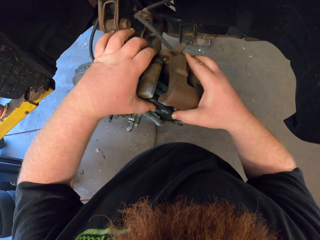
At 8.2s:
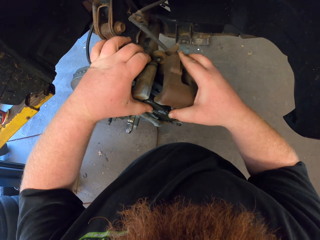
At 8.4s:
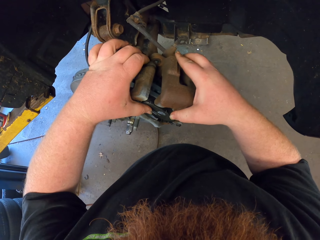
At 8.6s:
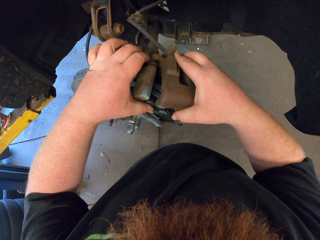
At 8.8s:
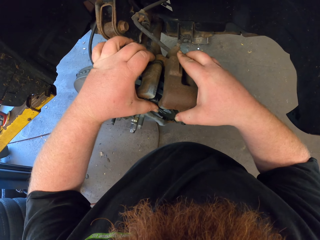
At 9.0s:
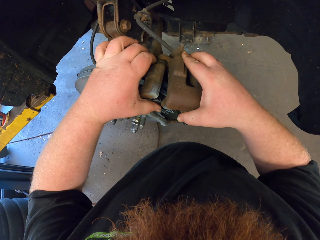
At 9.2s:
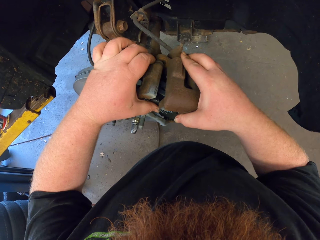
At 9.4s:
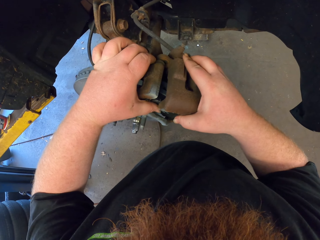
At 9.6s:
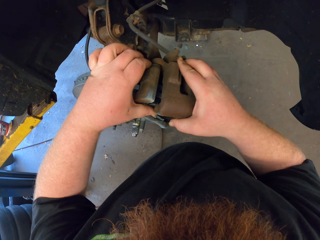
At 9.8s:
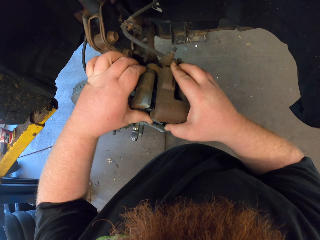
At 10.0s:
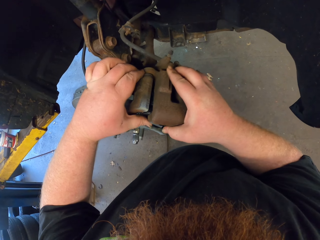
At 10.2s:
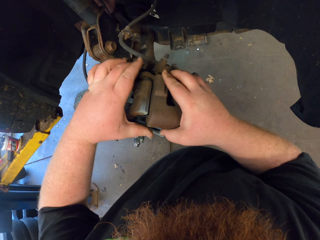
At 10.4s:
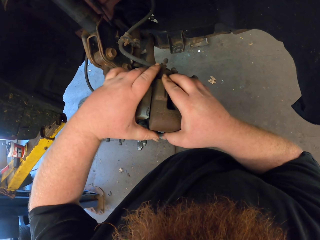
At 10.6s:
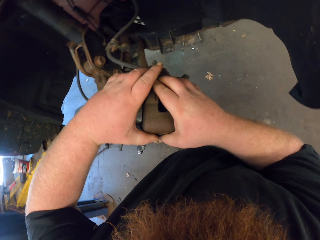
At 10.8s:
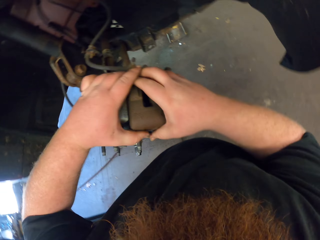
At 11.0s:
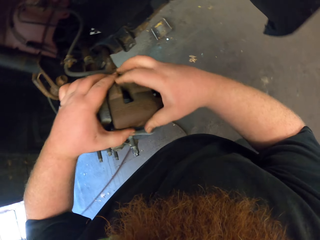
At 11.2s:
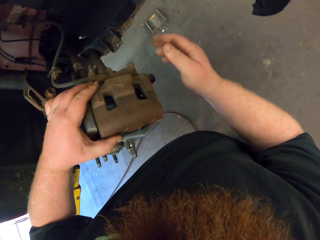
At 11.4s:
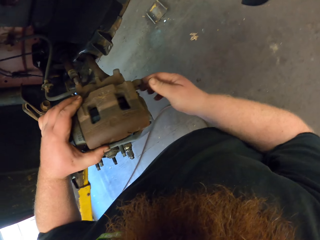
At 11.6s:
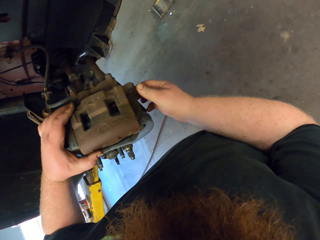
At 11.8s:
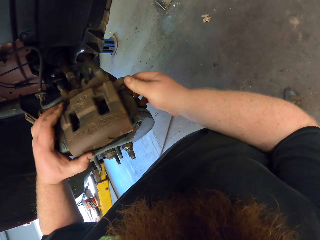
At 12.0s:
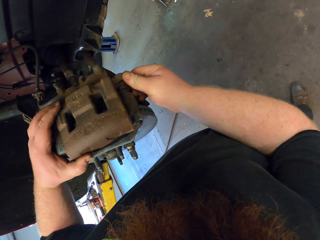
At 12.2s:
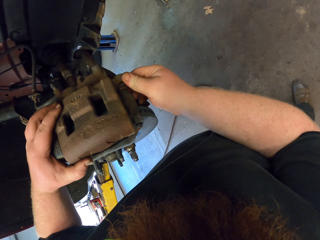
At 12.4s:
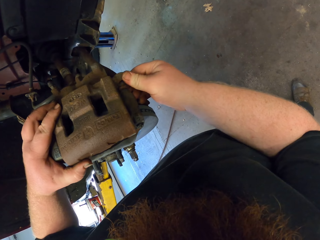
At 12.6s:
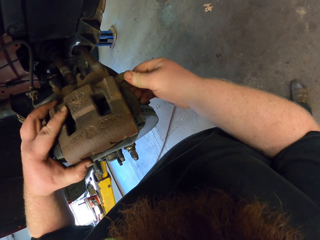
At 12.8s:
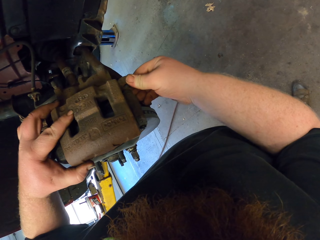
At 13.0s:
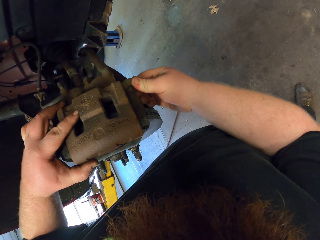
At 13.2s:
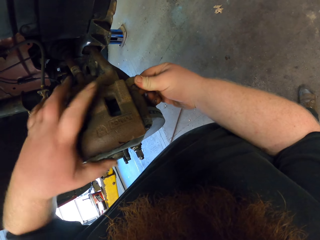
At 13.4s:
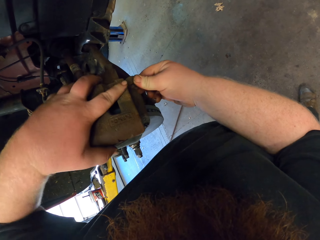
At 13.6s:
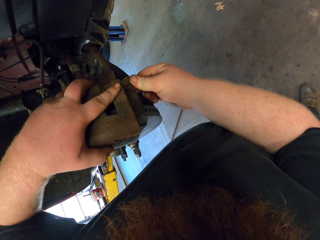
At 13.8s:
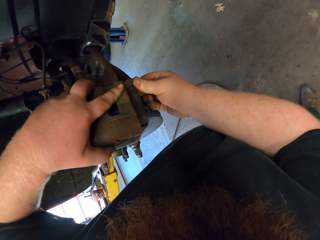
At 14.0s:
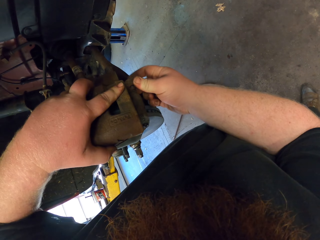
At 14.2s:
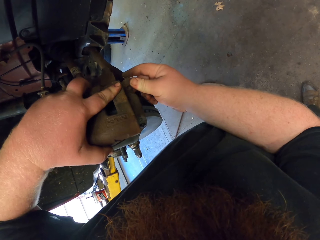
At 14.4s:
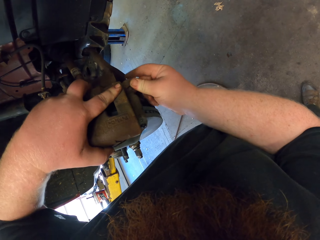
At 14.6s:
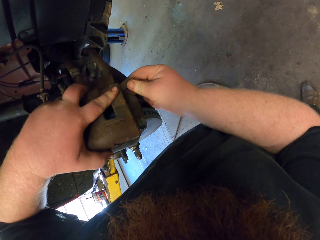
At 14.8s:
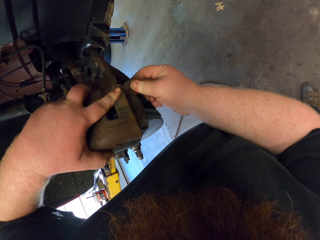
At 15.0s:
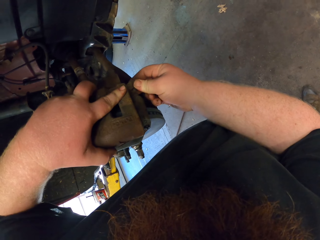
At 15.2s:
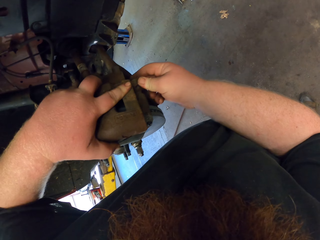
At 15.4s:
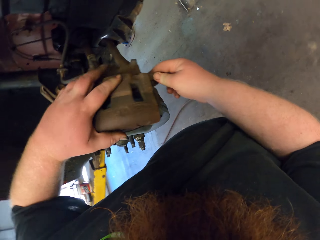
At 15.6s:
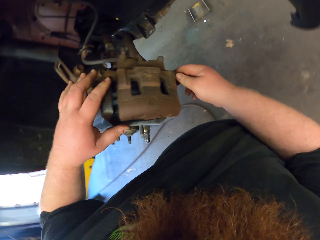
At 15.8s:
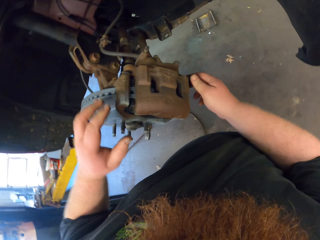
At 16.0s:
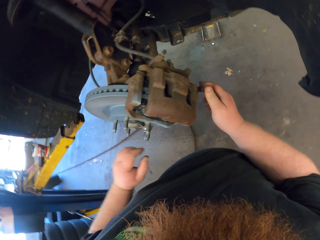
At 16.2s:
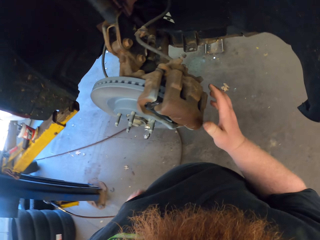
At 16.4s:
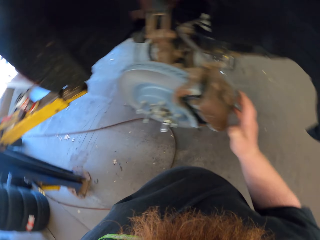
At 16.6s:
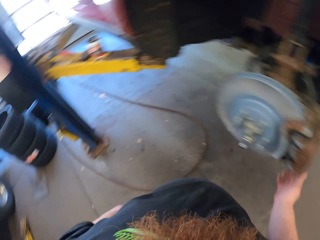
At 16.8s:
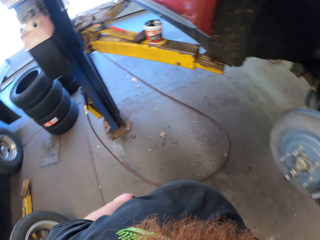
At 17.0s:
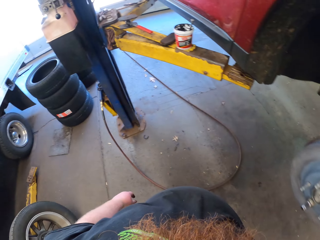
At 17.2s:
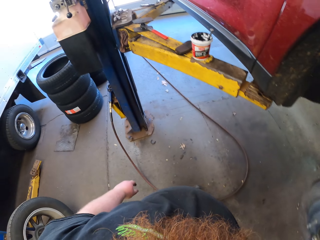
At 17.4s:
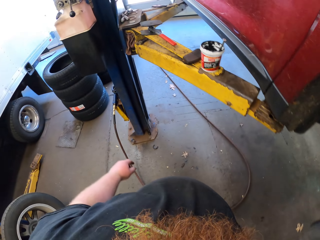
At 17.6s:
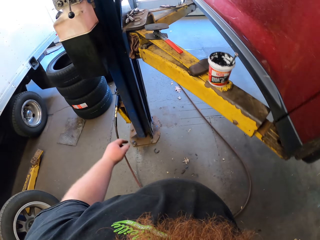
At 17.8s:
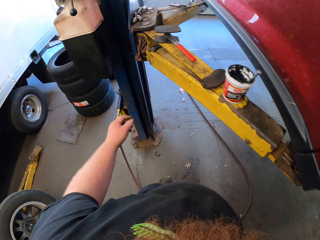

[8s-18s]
The camera wearer fixes part of the lawn mower on the wheel hub.

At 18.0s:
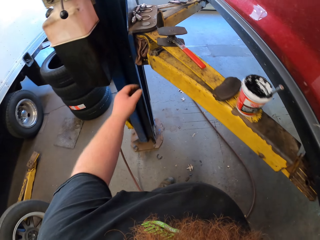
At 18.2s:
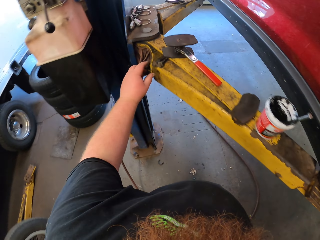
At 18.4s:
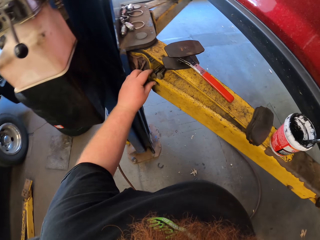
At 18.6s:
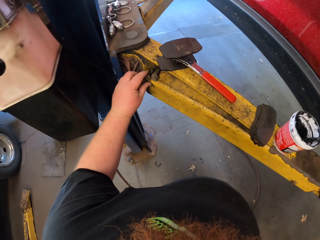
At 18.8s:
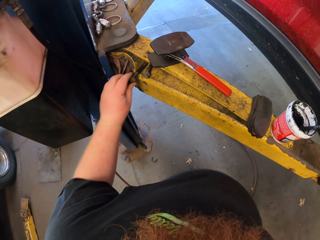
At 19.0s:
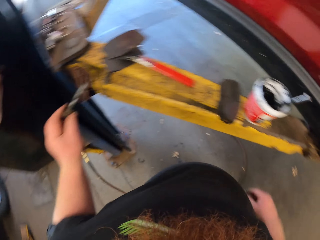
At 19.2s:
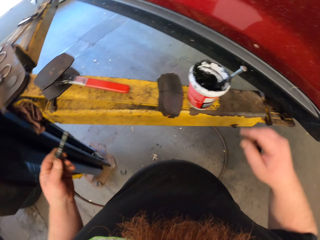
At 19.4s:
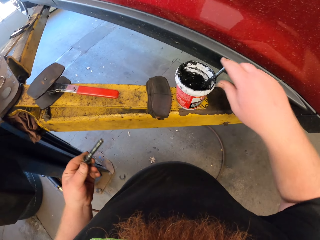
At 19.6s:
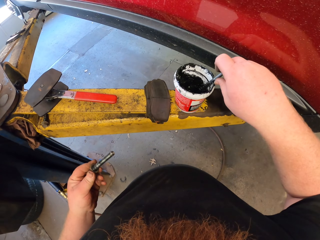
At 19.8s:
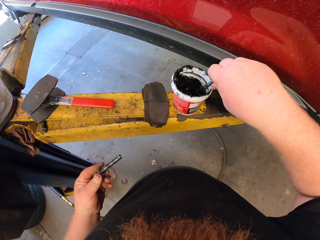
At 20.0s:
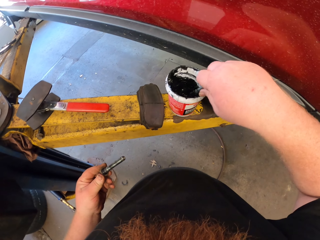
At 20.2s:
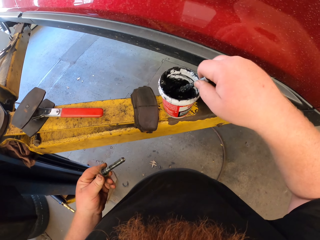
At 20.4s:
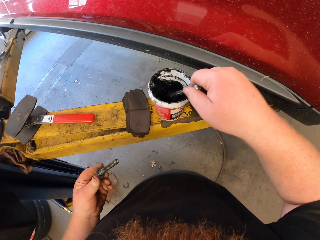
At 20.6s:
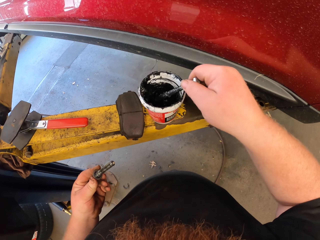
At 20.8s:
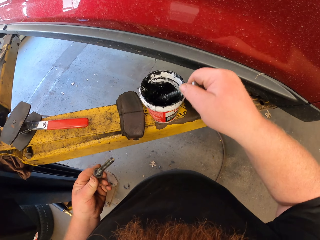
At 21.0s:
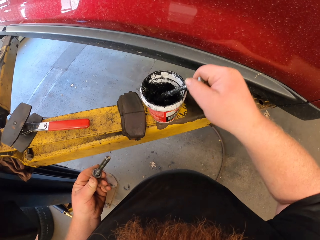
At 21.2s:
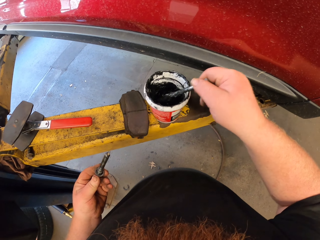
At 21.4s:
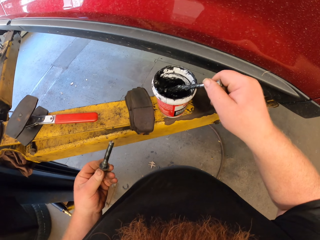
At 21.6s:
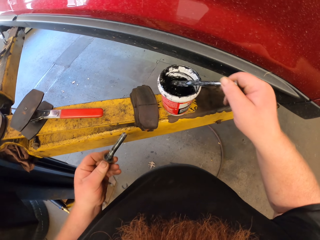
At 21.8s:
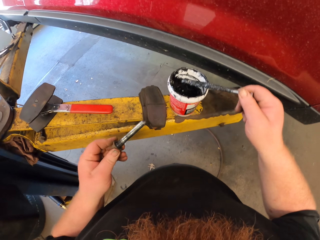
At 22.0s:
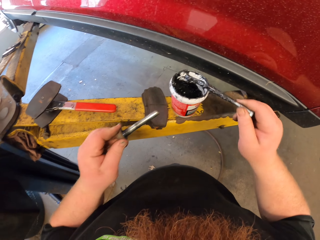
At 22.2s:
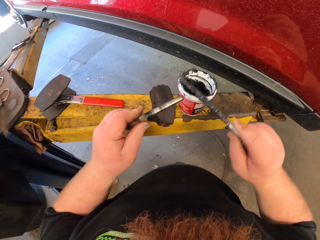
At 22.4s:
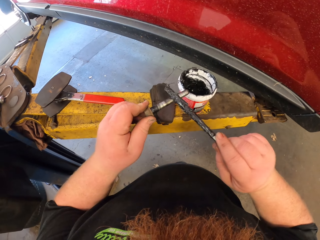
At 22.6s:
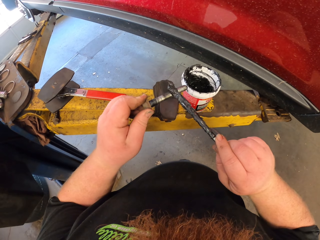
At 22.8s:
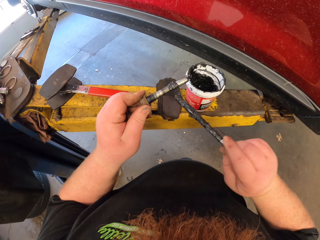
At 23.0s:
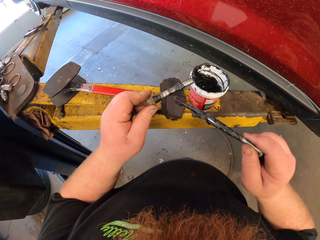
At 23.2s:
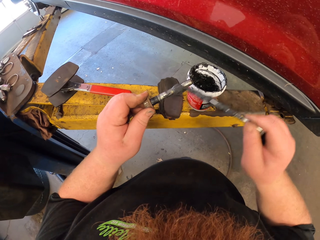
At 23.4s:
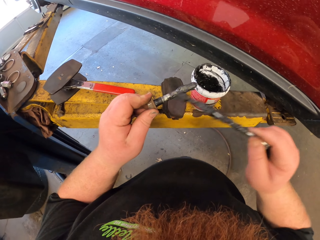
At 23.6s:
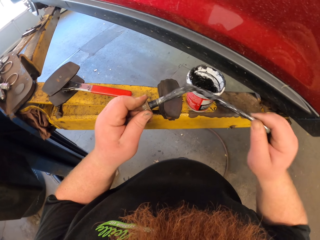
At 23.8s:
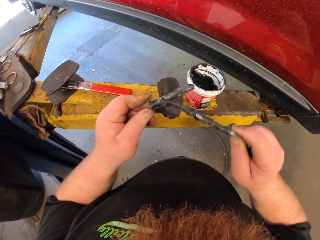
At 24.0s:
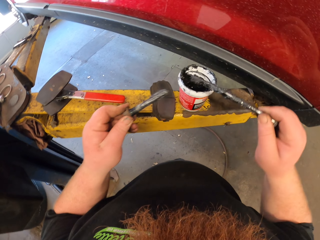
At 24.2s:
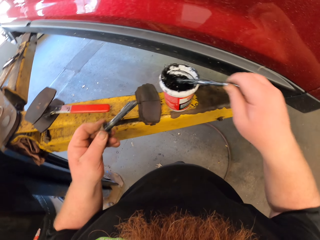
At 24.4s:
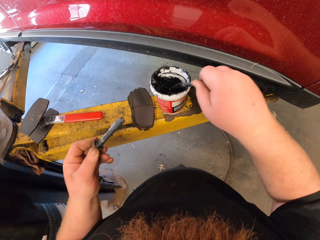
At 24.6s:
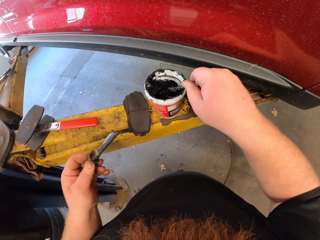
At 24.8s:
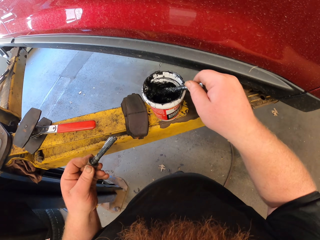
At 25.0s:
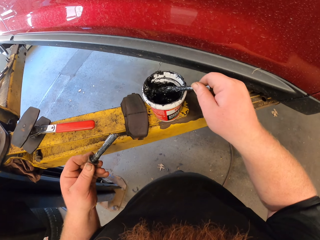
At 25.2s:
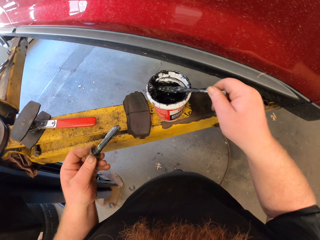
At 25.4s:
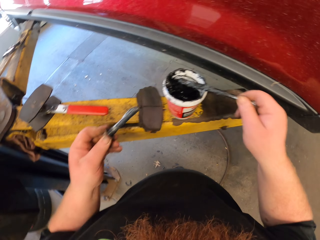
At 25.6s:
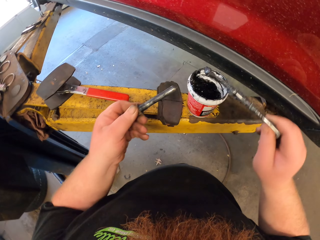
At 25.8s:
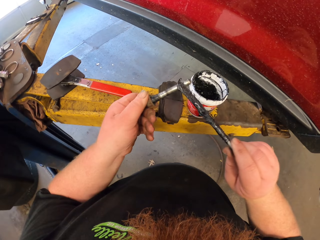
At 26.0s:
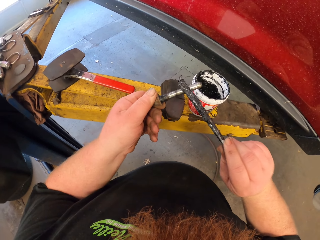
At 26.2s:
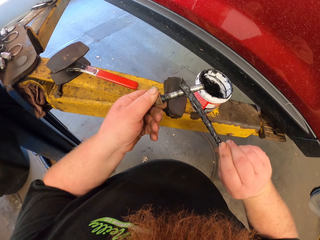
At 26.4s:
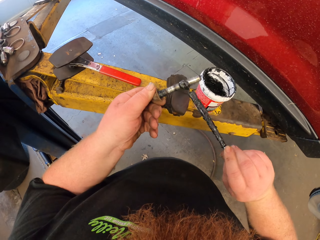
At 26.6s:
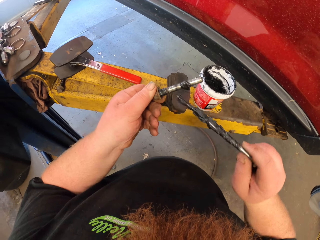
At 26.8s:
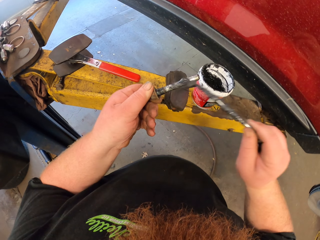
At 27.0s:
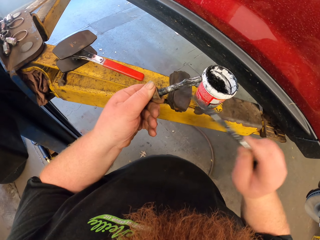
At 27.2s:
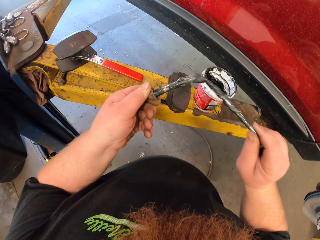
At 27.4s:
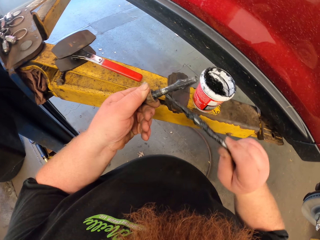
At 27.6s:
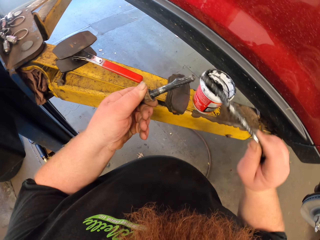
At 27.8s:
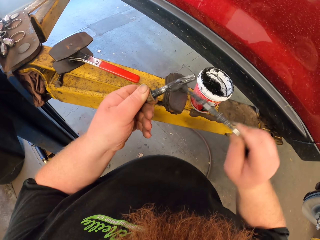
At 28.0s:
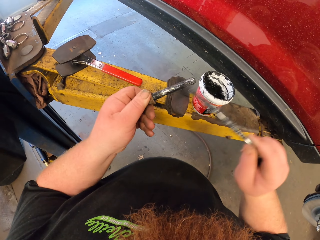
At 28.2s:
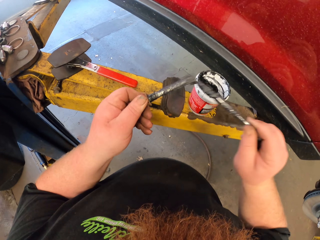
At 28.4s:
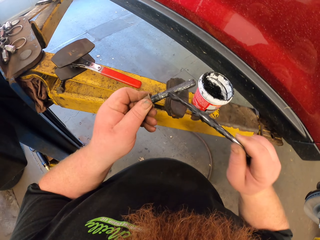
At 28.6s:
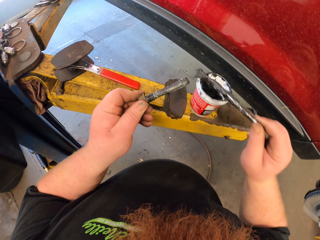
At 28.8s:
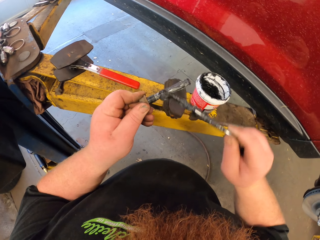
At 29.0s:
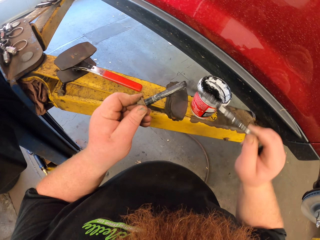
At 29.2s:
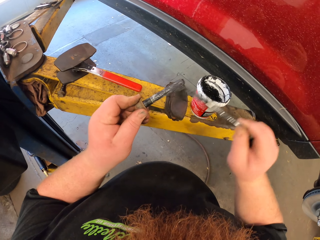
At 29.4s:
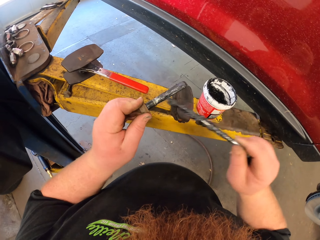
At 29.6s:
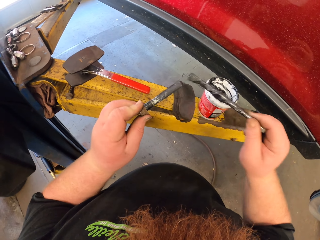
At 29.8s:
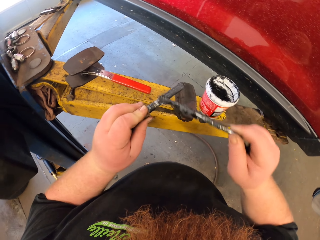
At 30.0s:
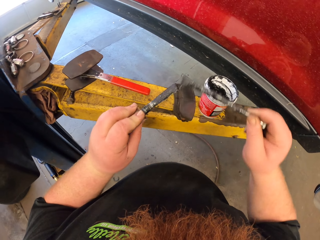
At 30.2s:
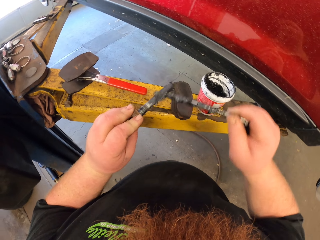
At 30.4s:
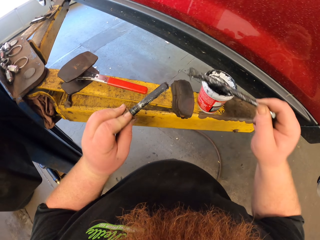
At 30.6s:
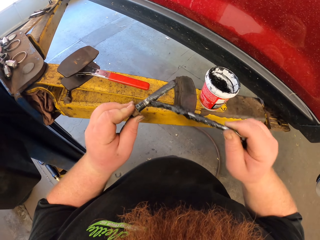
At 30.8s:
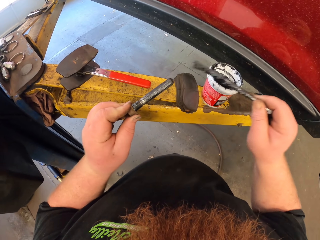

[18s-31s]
The camera wearer picks a mini metal or nut from the metal pallet. They stir the oil or grease with metal. They rub two metals together. They apply the grease on the nut. They take the grease. They apply the grease on the nut.
